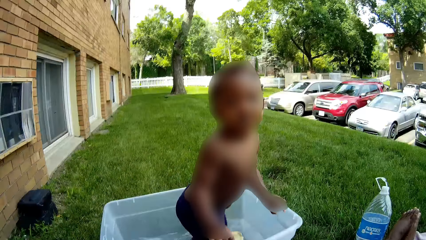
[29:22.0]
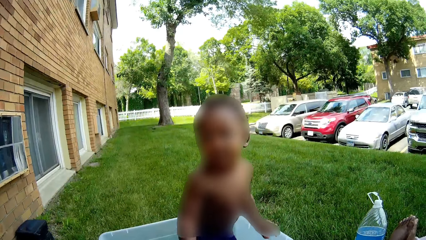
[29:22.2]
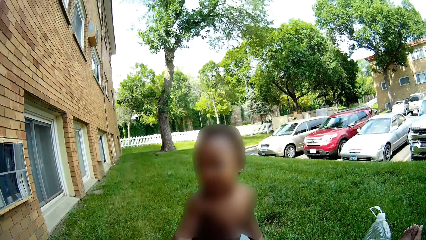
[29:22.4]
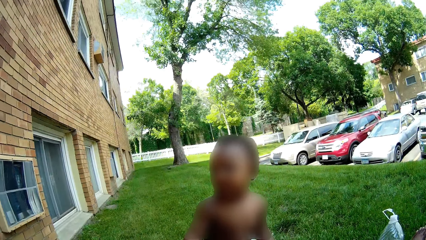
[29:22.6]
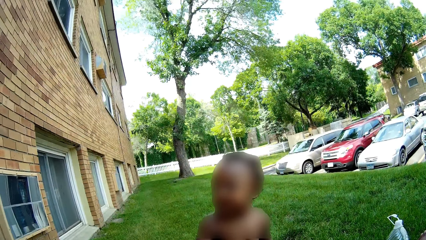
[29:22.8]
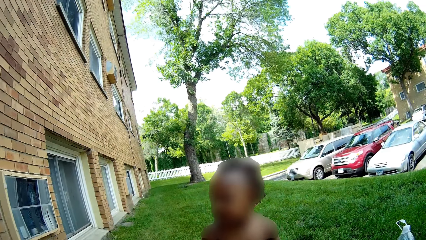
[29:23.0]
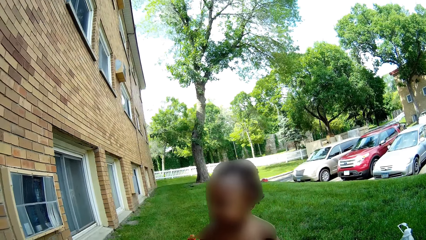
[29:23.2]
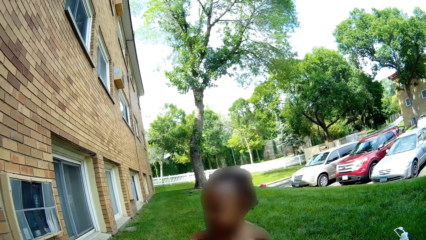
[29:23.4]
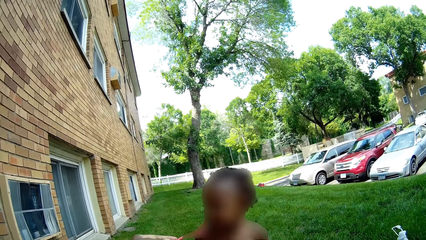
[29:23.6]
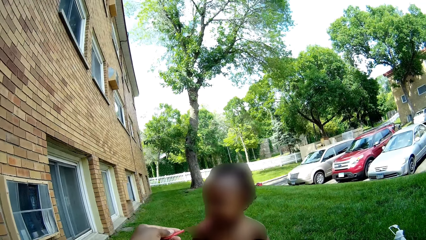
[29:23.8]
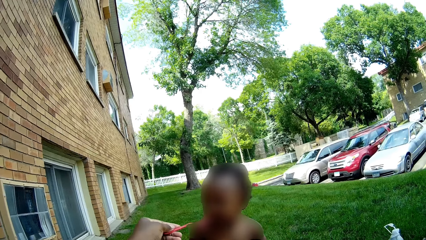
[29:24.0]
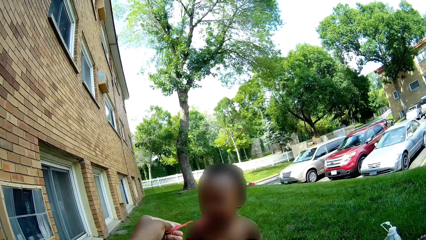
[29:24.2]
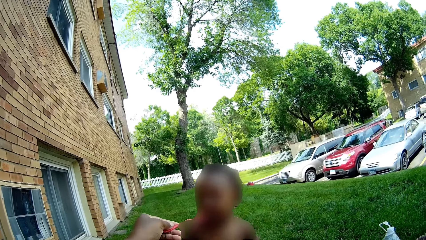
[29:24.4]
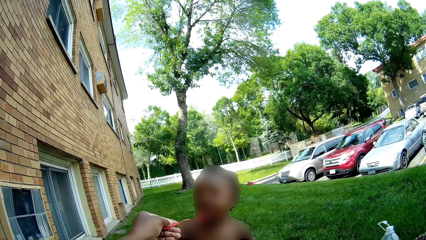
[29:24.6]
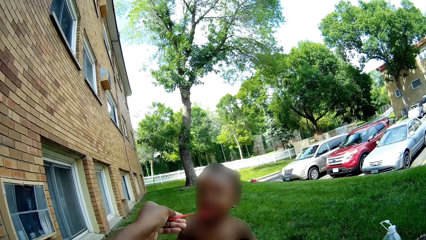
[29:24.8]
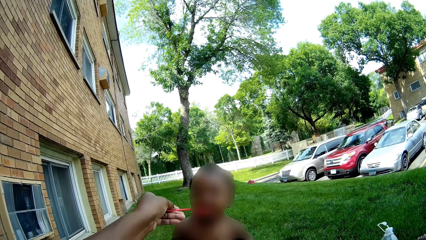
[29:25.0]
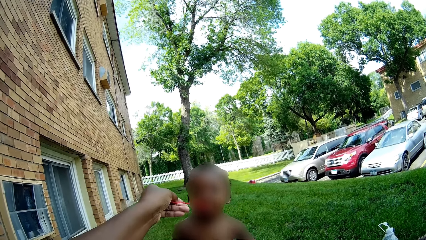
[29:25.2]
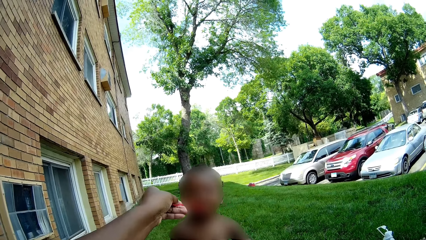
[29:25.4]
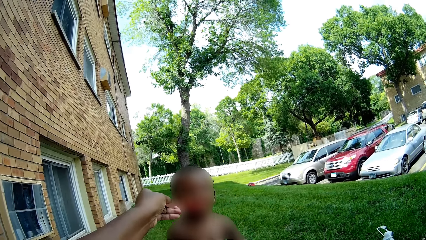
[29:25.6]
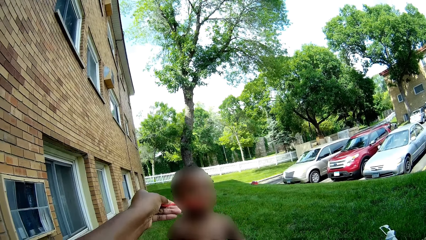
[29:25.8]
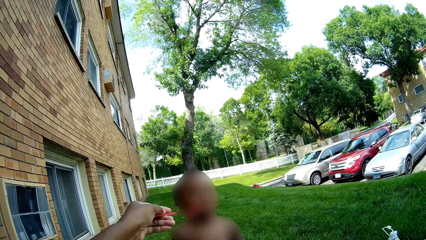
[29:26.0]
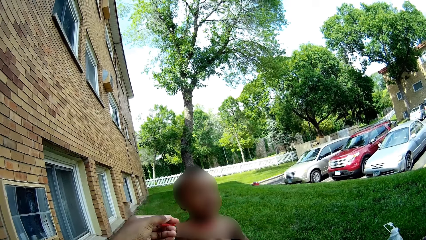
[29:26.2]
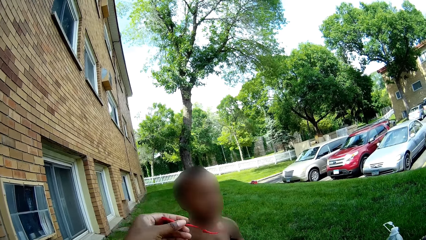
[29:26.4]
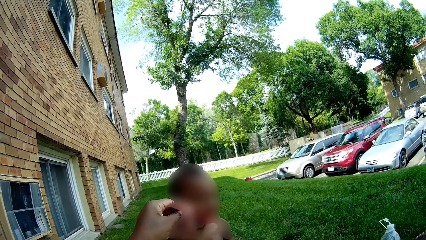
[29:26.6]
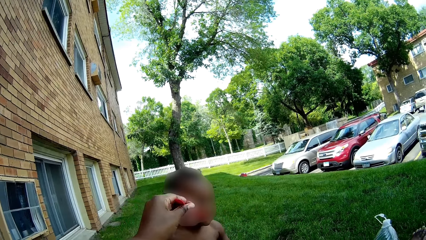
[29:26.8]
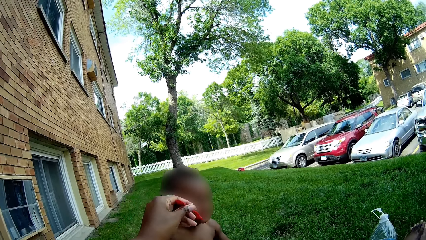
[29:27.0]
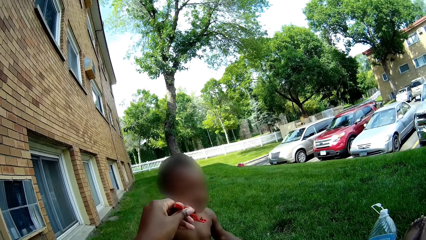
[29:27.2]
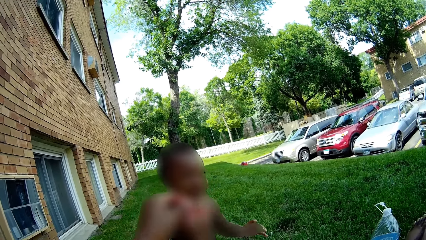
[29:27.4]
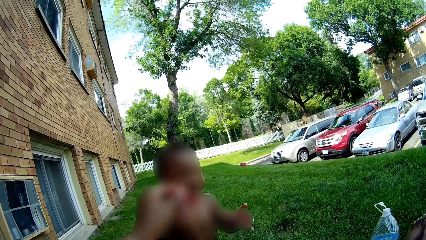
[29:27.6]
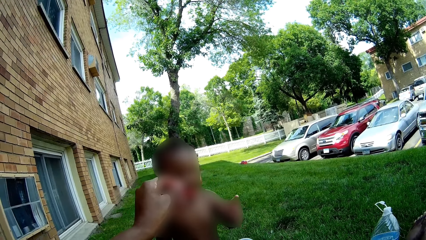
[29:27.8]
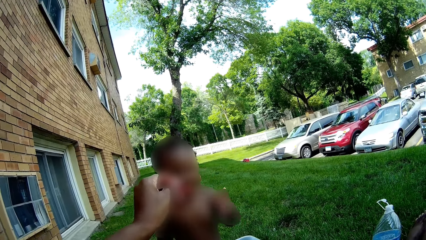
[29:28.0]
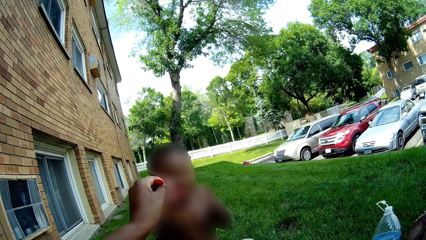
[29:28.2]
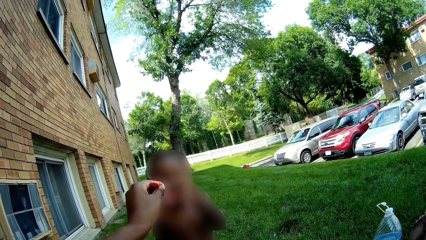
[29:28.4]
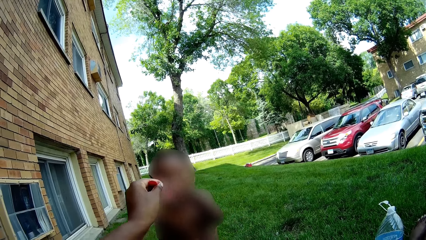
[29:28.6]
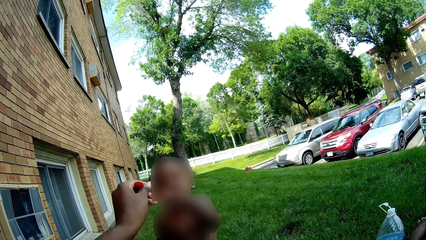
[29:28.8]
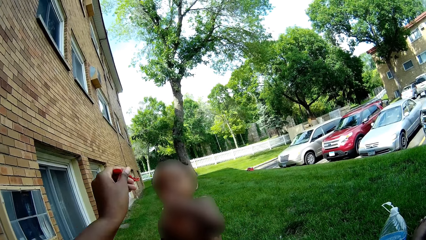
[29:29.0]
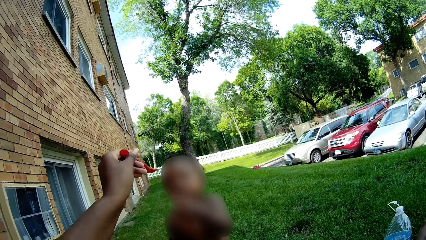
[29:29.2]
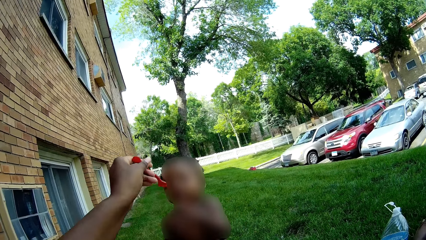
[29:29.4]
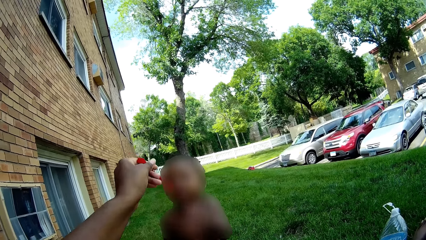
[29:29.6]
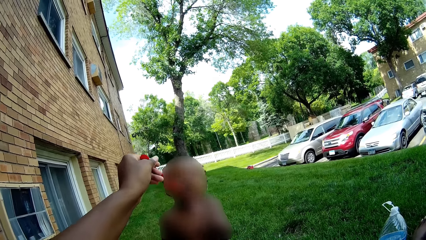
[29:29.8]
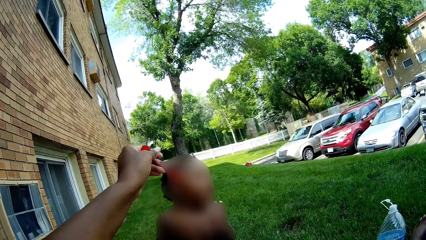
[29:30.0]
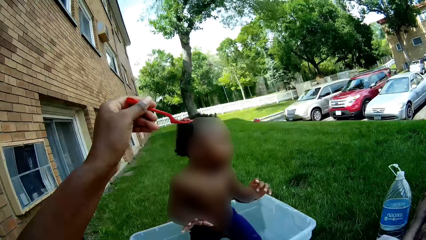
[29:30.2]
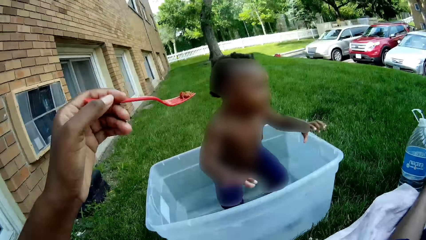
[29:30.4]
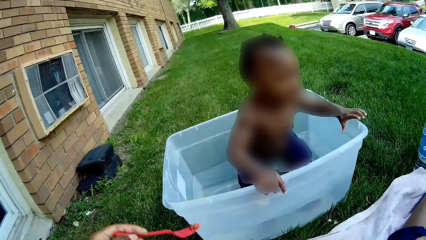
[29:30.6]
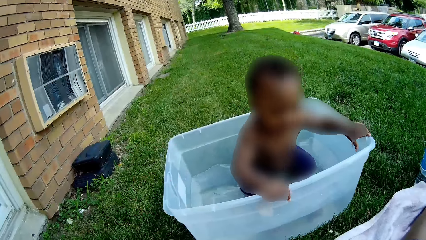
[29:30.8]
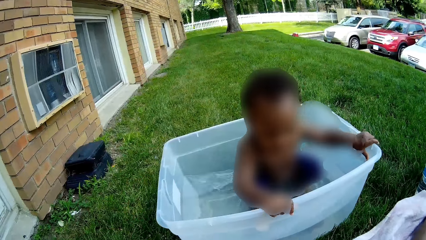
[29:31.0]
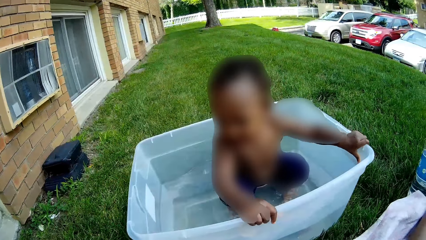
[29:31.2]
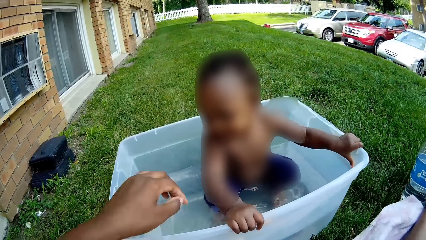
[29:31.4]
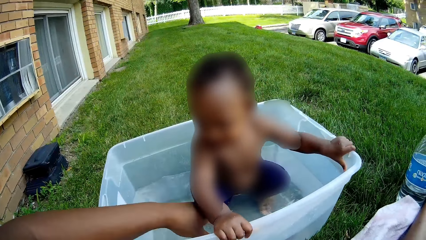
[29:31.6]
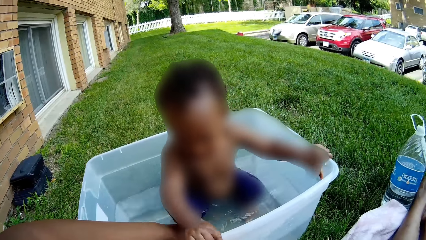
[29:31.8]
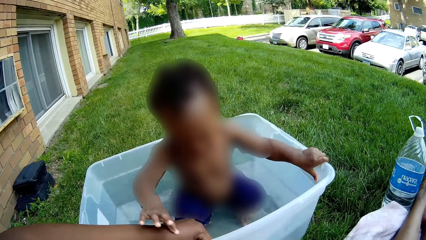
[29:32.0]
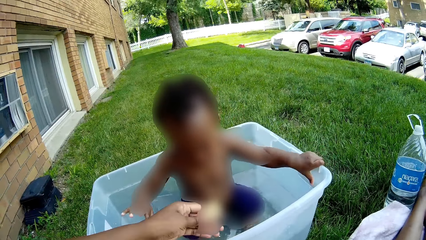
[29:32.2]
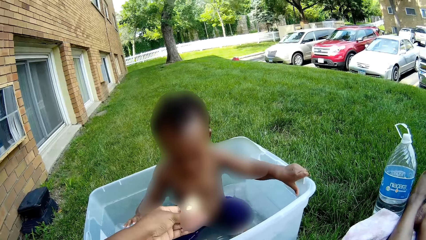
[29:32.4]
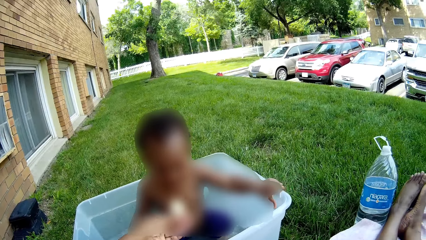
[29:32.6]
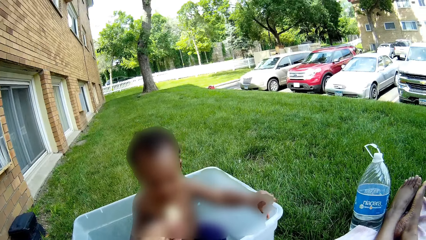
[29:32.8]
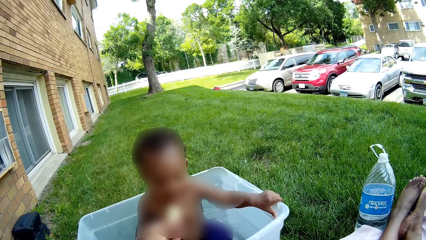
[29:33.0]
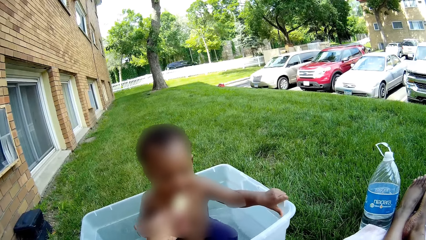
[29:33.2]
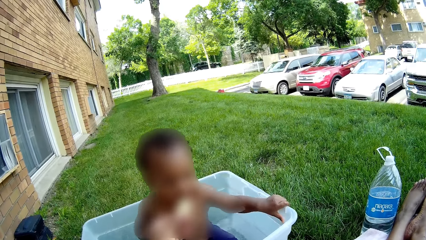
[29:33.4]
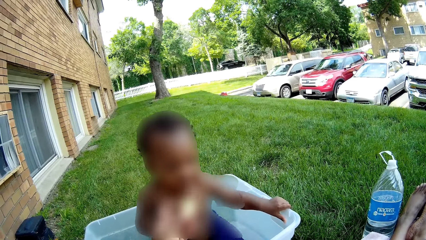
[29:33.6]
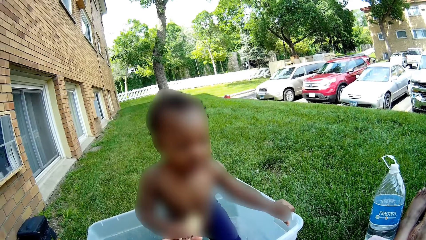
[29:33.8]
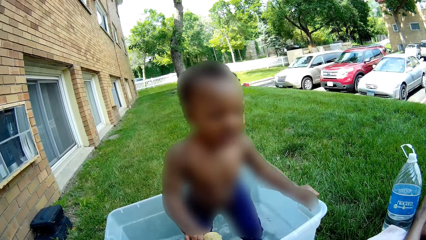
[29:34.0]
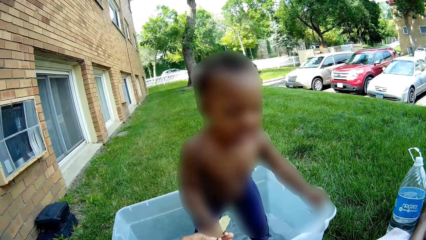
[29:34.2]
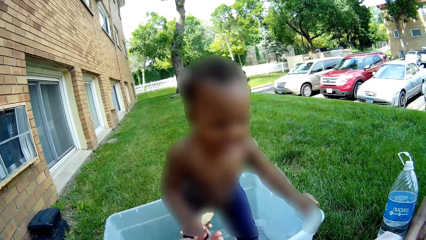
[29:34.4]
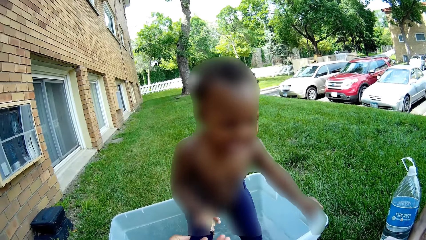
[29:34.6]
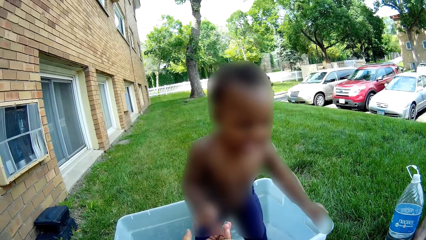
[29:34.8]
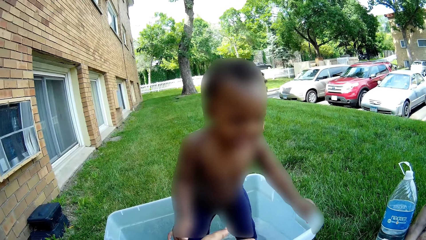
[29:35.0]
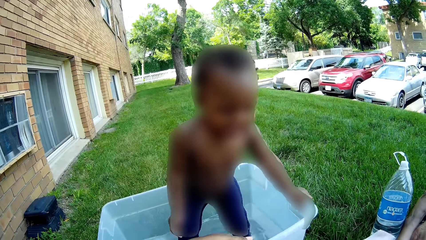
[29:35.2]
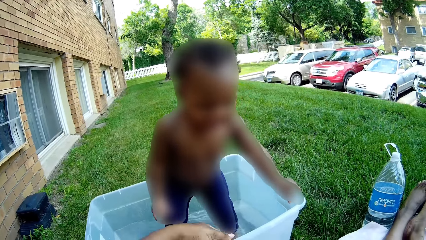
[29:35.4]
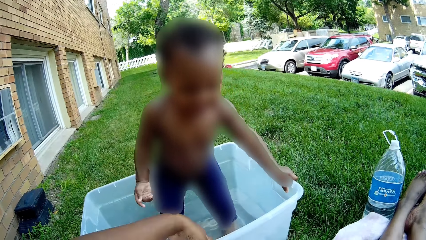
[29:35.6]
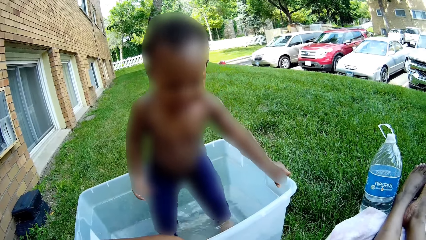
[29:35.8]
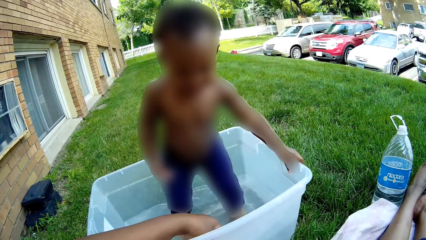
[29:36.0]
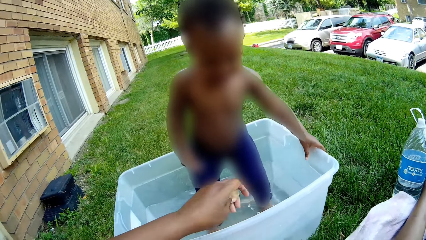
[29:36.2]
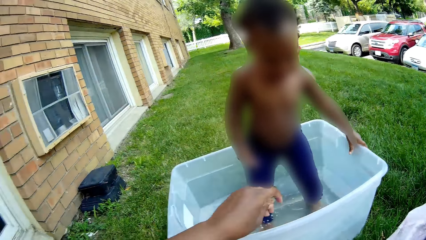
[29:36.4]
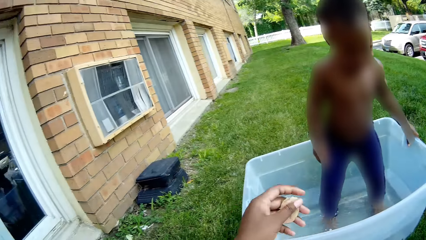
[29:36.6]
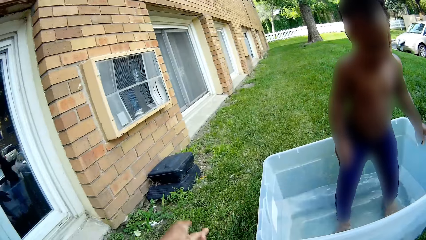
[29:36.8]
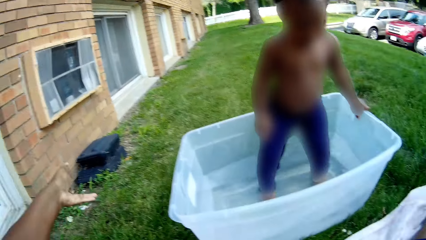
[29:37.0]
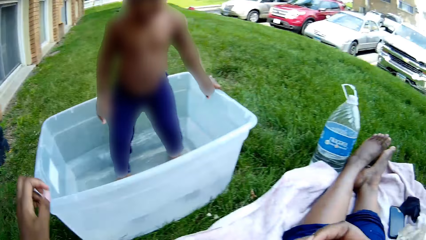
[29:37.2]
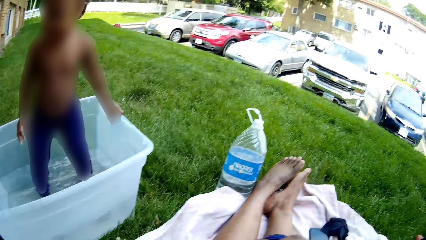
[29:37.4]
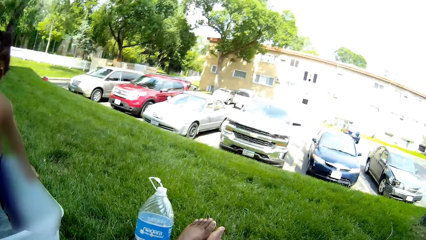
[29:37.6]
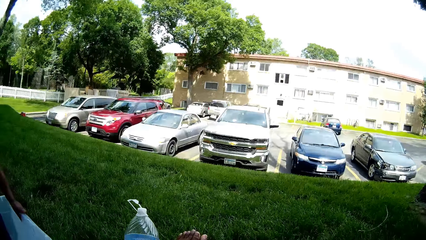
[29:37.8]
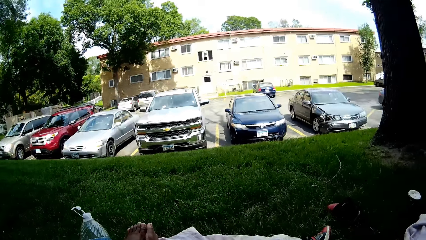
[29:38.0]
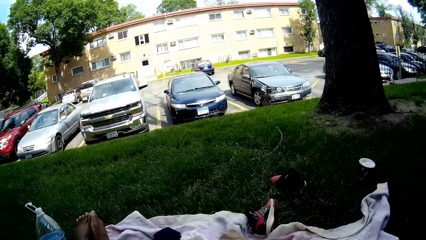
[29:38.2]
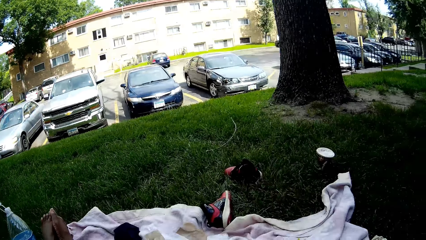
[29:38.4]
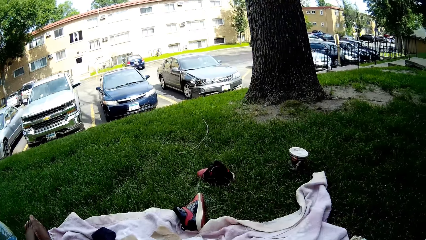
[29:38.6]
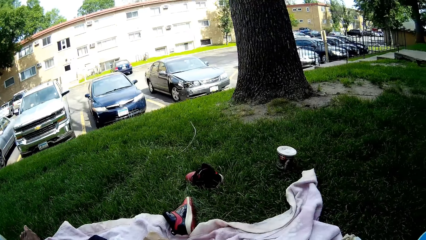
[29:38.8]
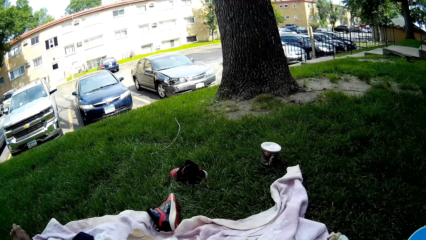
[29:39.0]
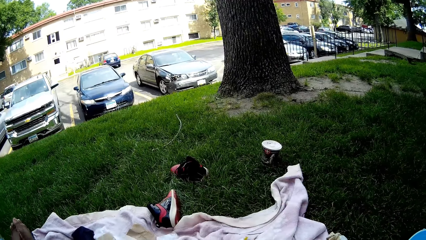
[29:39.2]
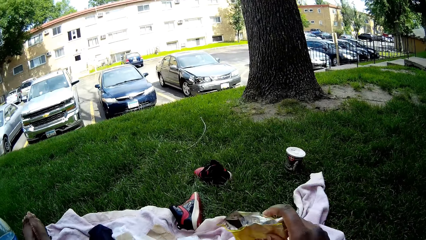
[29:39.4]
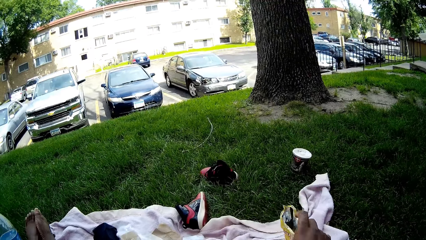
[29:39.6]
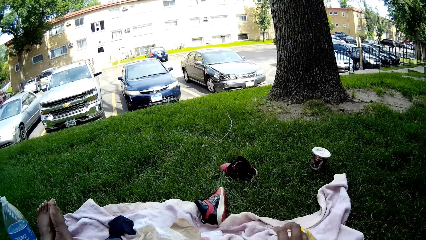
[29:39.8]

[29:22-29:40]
The camera wearer feeds the baby with the fork in her left hand. She puts the hand down and touches the water. She holds out a piece of chips to the baby with her left hand. She feeds the baby. The baby pushes the left hand of the camera wearer down with her right hand. The baby plays in the water. The camera wearer picks up the piece of chips from the water in the container with her left hand. She lifts up the hand. She throws the piece of chips on the grass with her left hand. She moves around the field.
